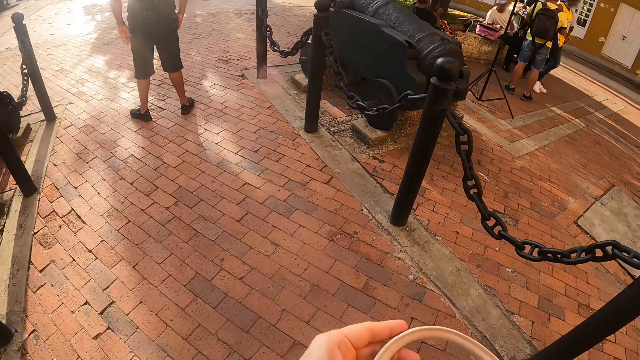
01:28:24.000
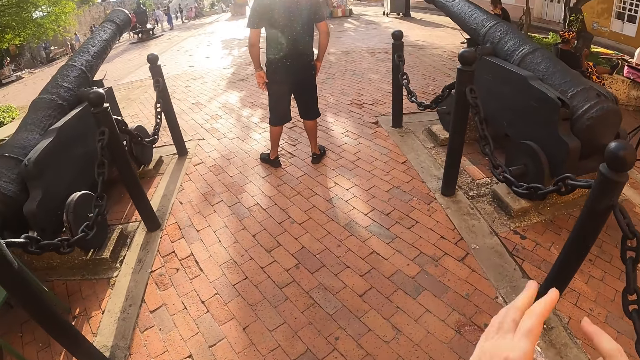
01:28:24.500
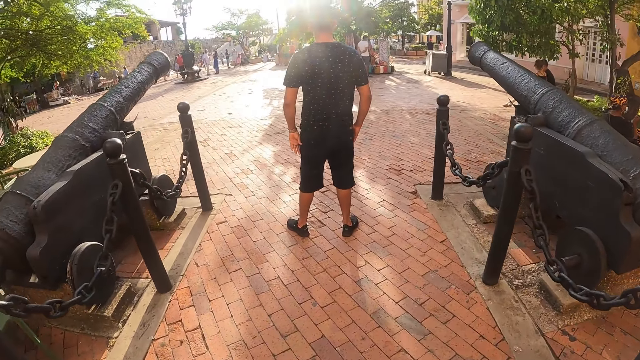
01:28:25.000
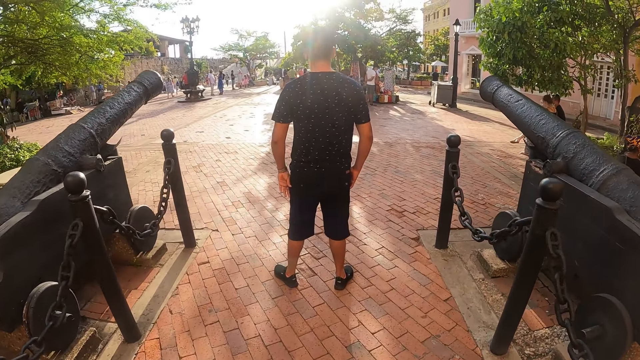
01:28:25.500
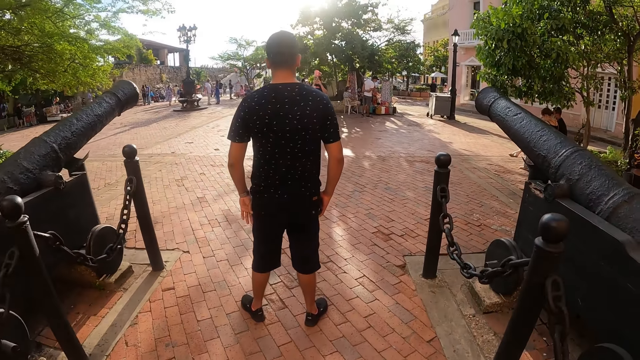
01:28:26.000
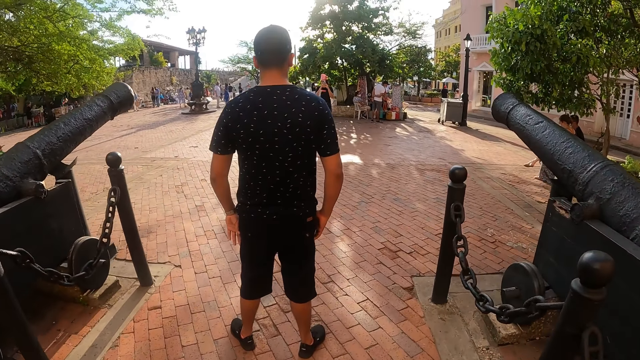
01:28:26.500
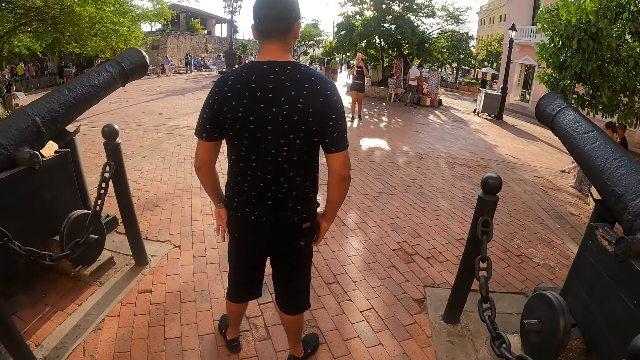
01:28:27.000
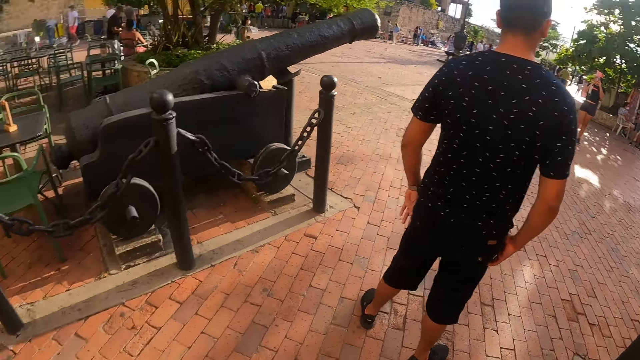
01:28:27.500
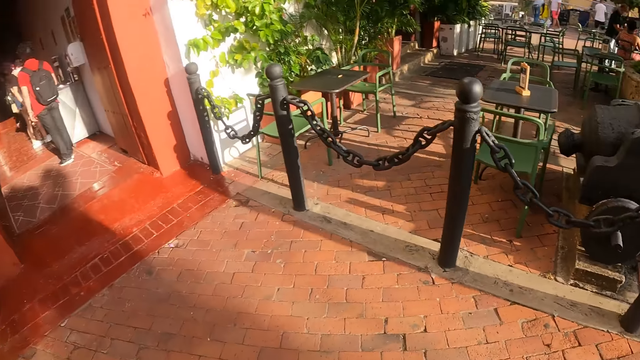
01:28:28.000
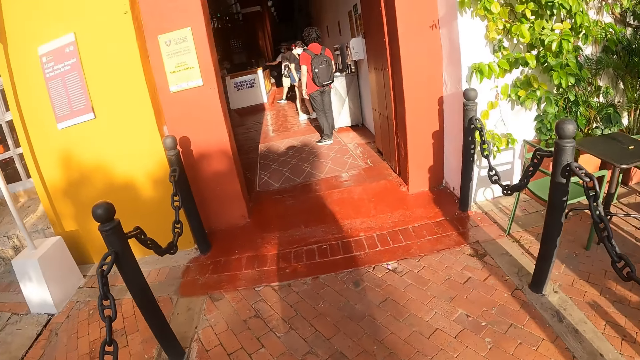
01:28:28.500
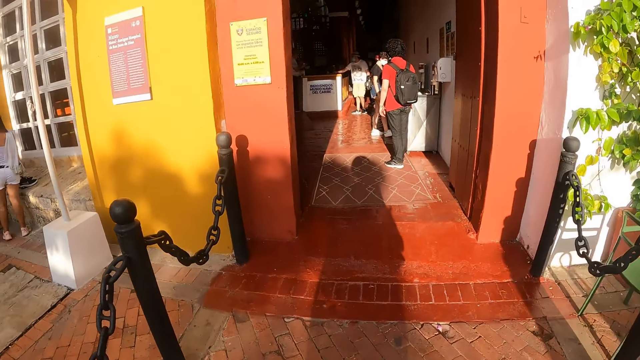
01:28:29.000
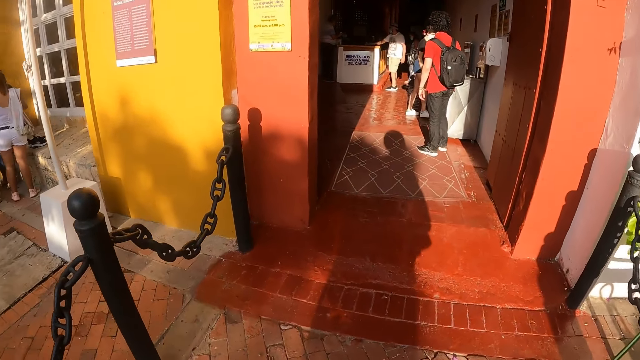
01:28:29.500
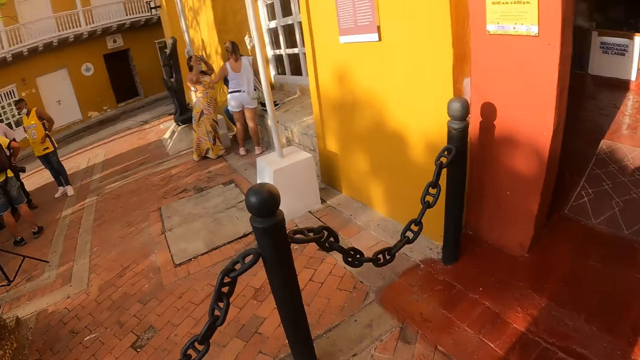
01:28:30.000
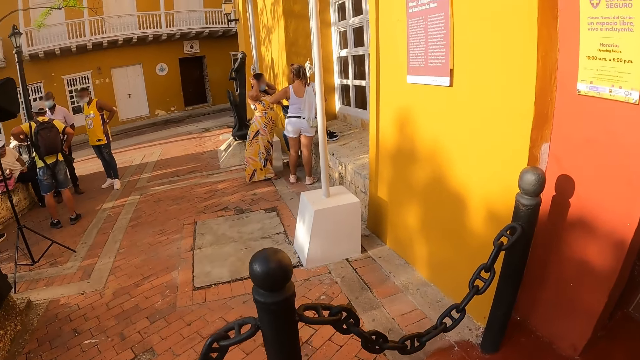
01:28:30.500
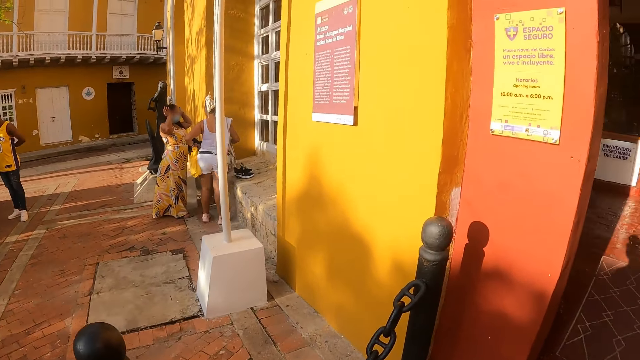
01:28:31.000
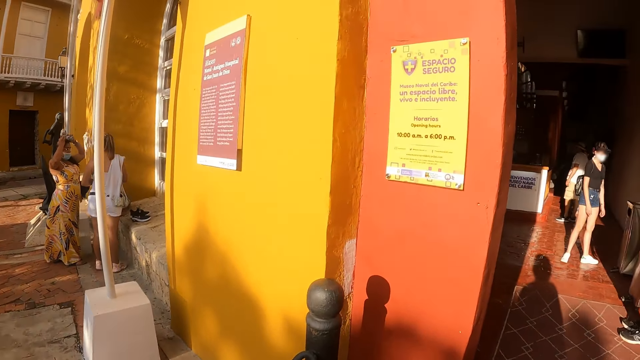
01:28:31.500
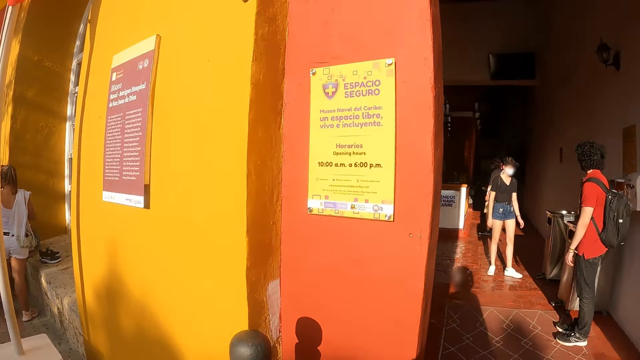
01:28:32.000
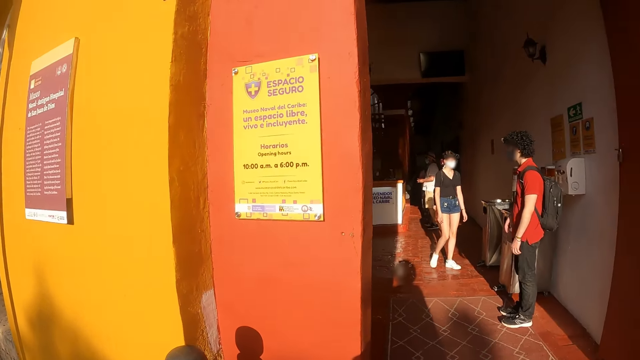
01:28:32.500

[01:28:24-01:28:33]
The camera wearer holds the handbag. They look around the museum. They walk out of the museum.

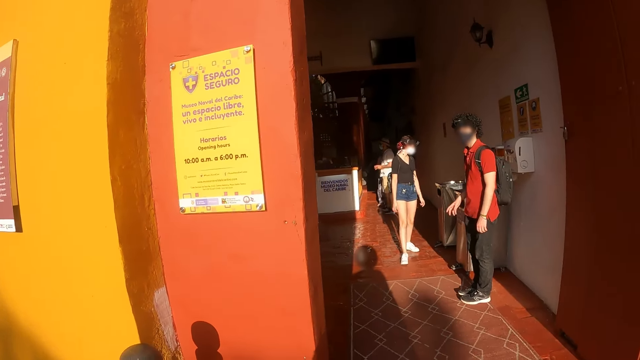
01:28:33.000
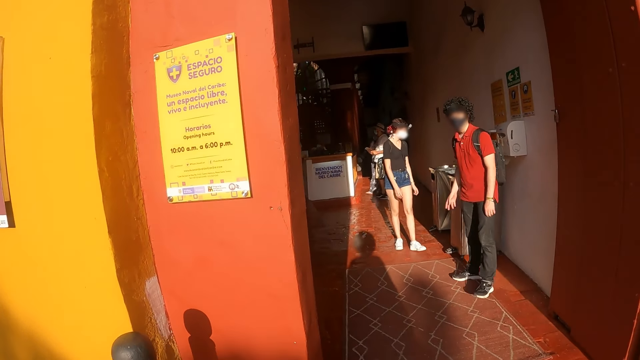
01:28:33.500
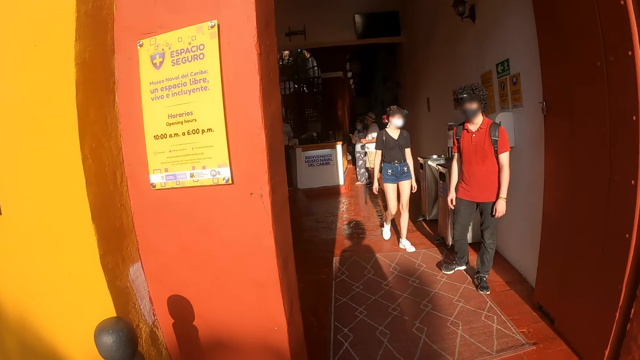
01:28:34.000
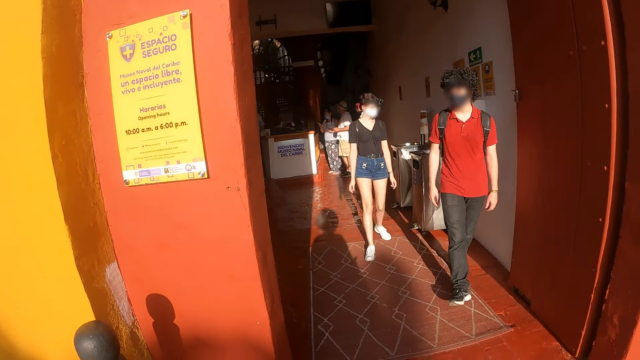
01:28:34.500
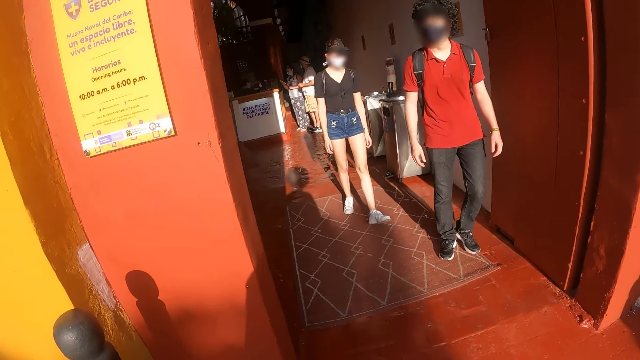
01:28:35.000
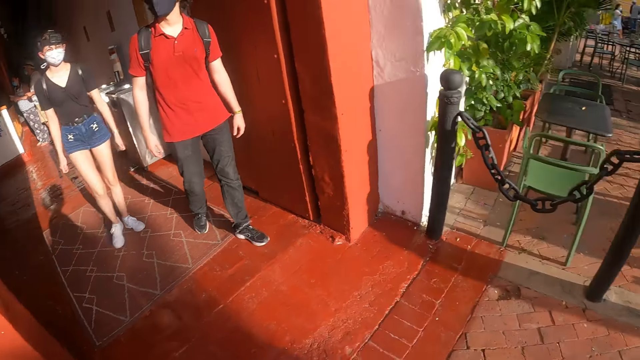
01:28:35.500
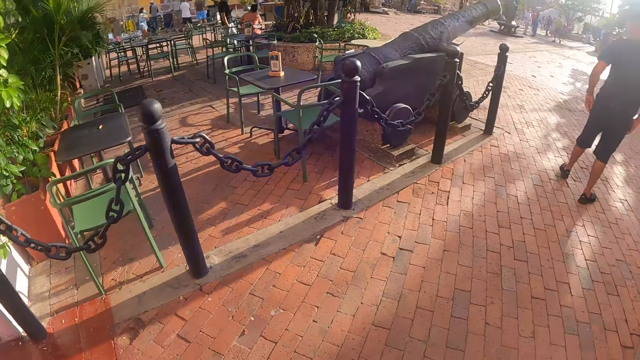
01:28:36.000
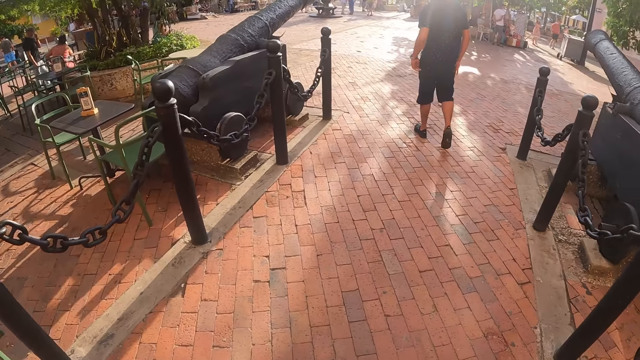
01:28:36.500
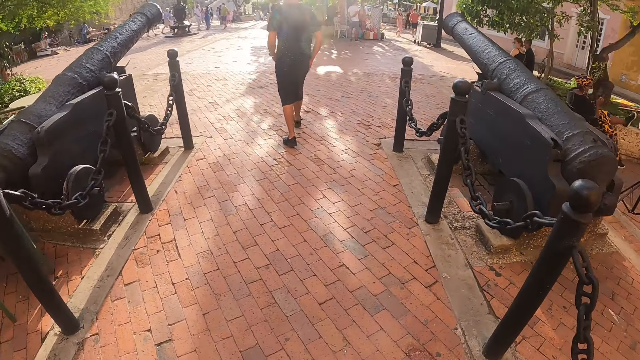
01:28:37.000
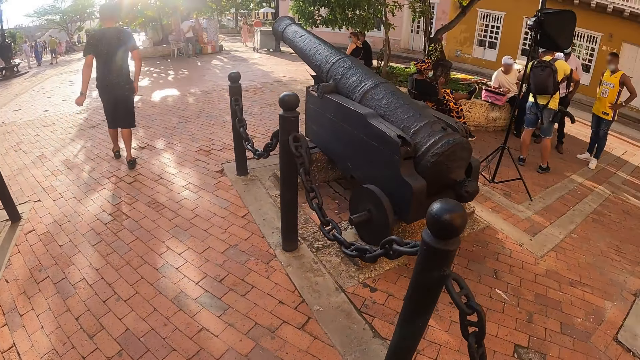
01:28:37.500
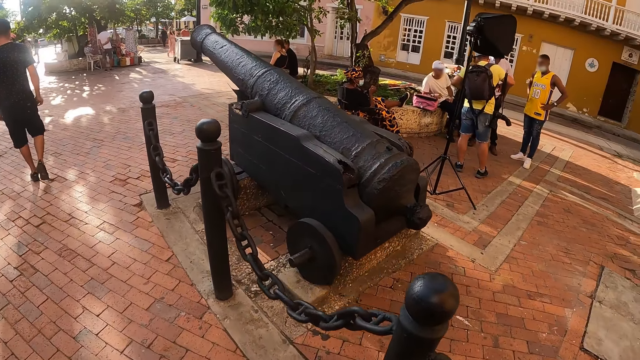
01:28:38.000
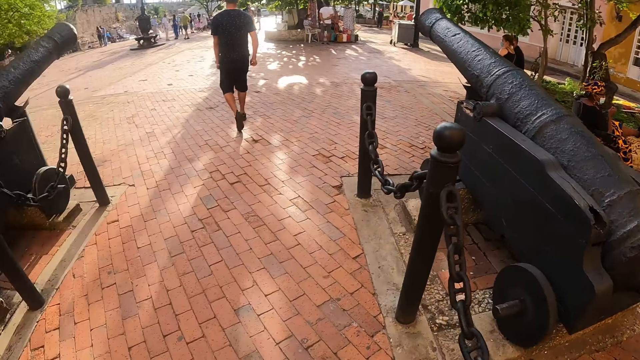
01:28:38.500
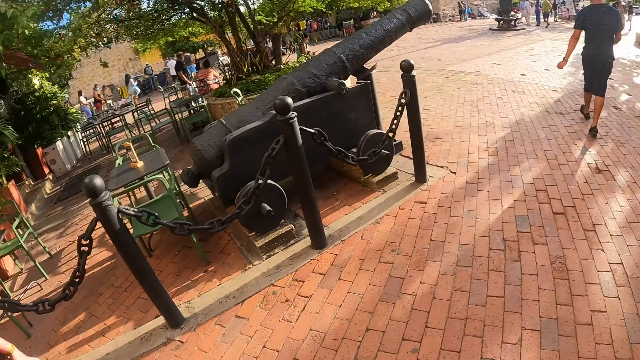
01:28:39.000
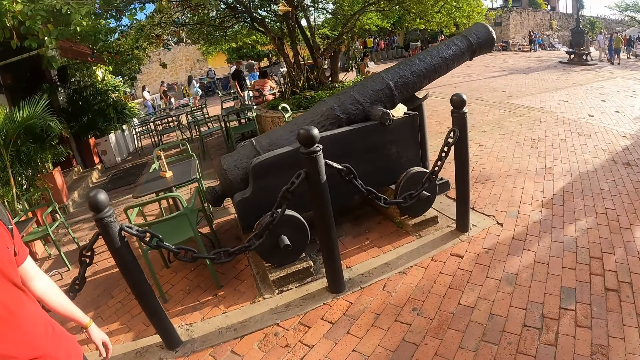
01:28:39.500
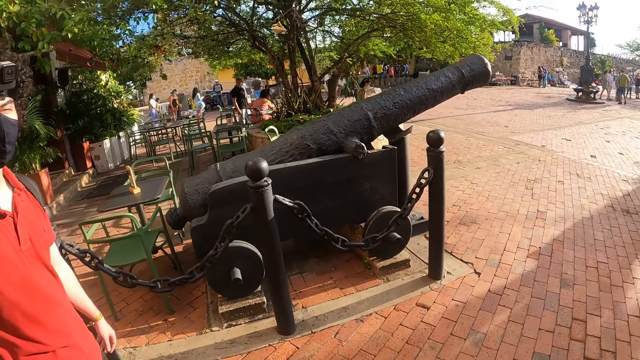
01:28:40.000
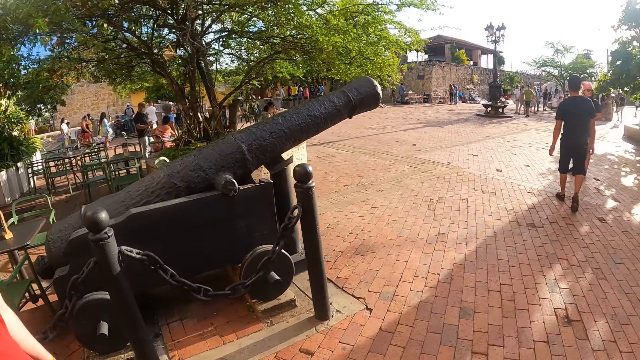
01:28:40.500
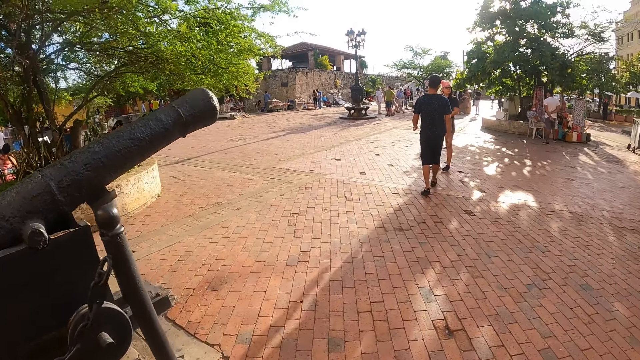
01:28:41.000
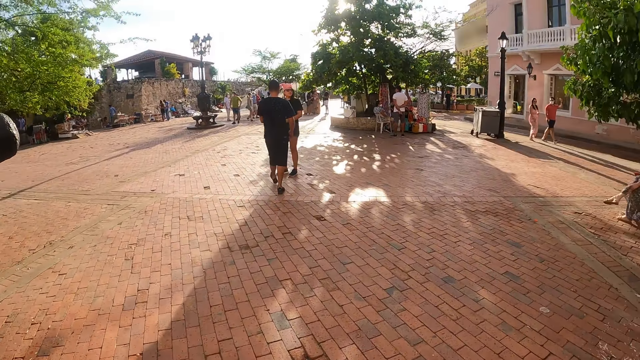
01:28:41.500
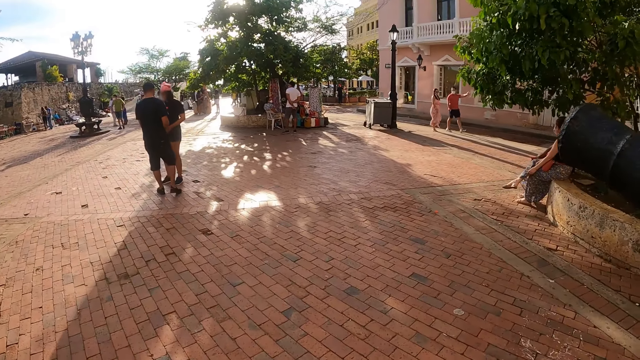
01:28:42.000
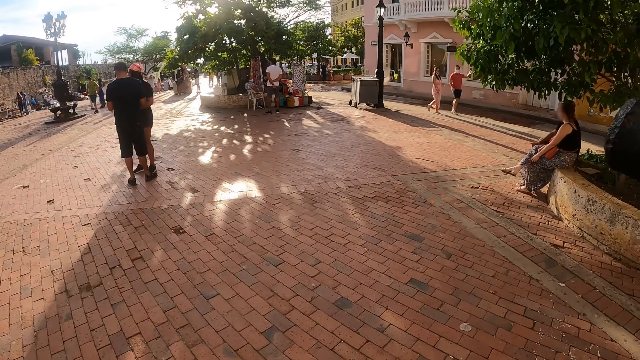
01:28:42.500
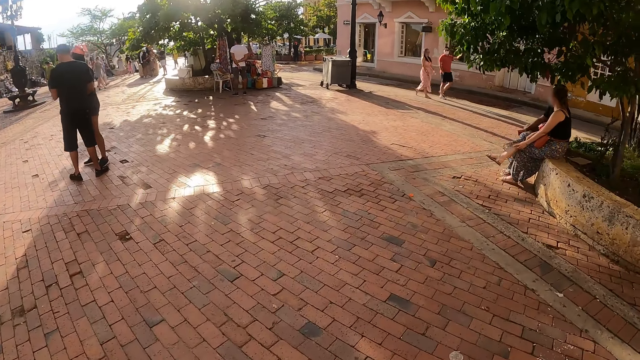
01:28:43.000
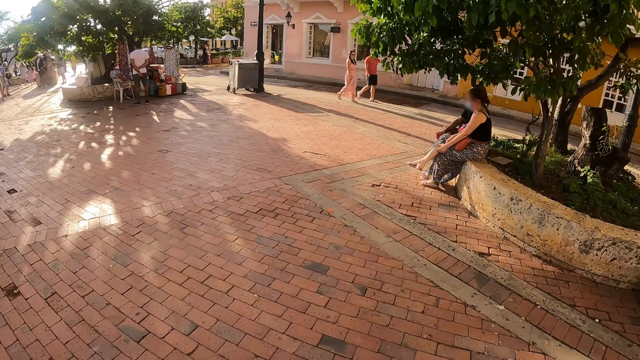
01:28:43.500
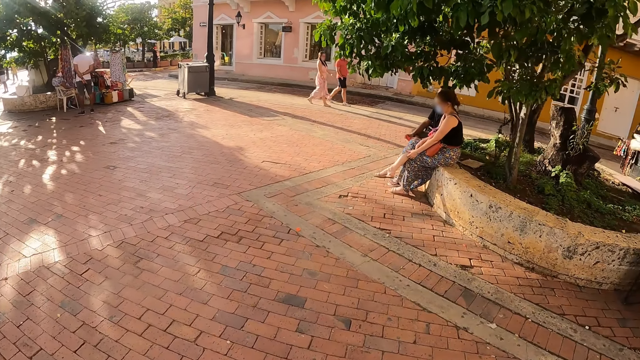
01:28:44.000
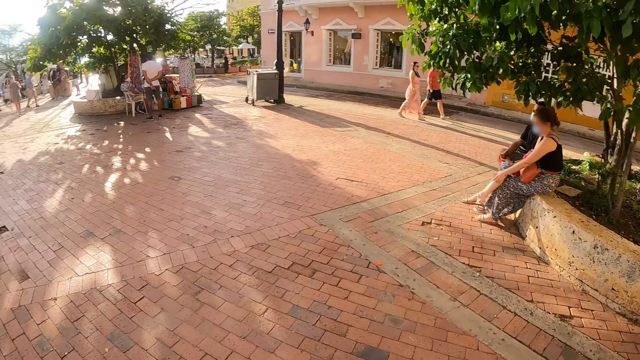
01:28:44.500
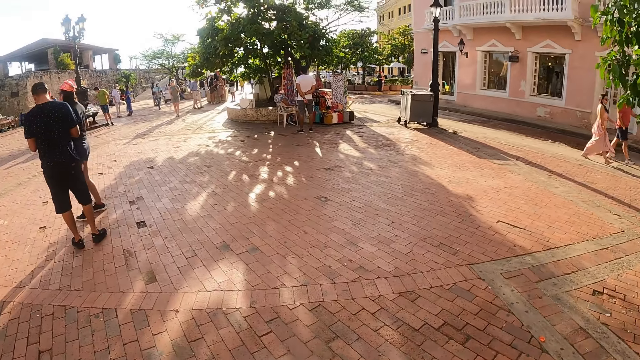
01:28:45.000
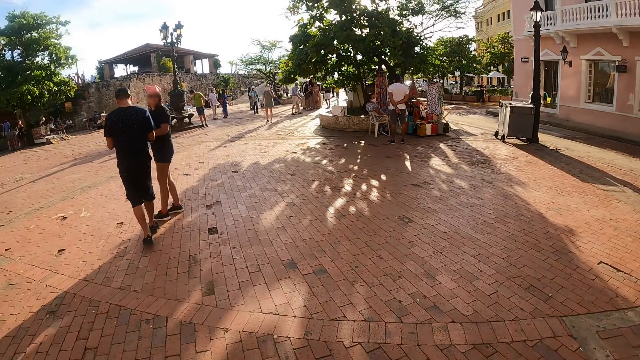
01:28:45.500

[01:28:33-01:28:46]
The camera wearer stares at a person and another person. They look around the museum. The camera wearer, the first person and the other person walk around the museum compound. The camera wearer walks on the sidewalk.
